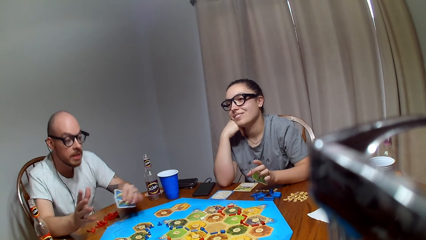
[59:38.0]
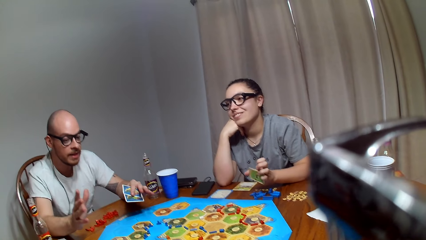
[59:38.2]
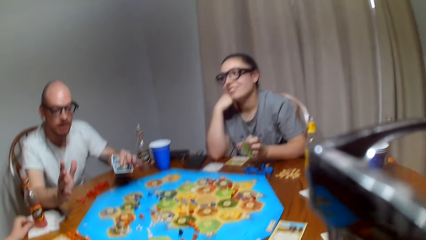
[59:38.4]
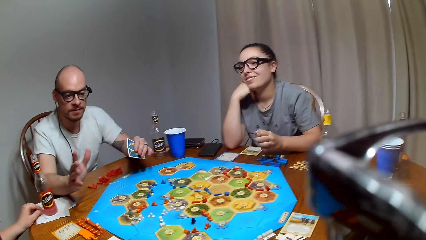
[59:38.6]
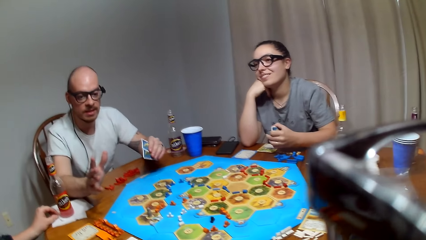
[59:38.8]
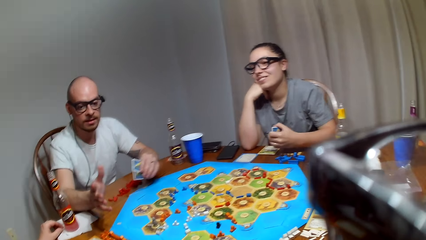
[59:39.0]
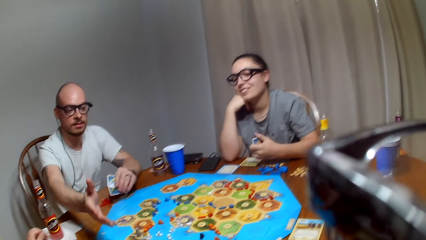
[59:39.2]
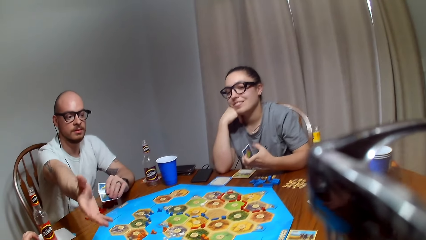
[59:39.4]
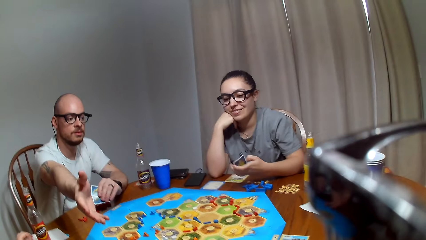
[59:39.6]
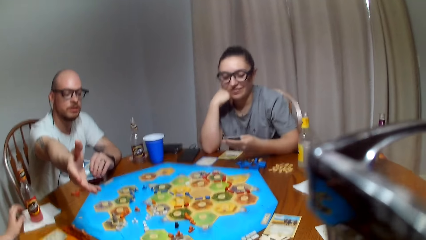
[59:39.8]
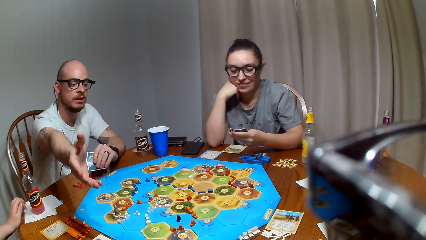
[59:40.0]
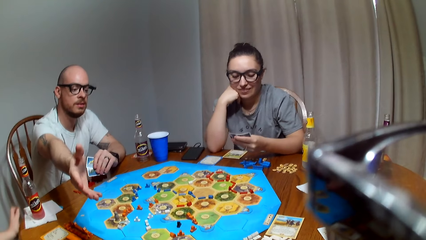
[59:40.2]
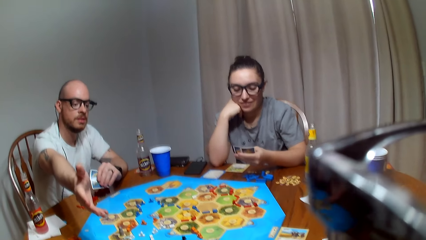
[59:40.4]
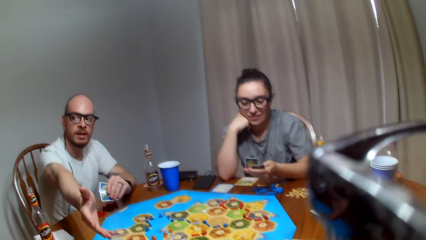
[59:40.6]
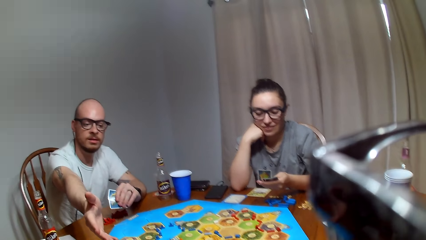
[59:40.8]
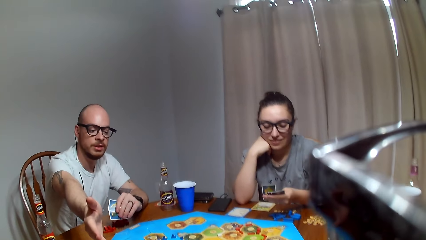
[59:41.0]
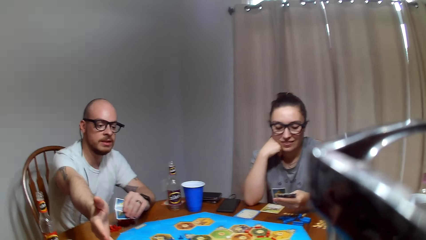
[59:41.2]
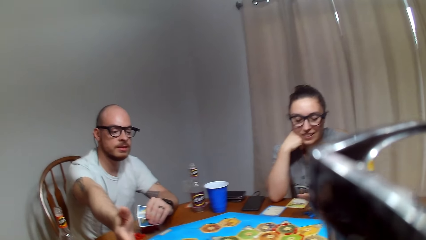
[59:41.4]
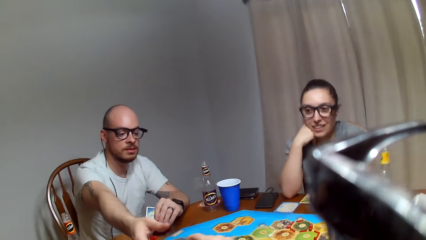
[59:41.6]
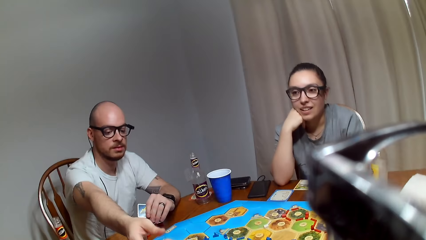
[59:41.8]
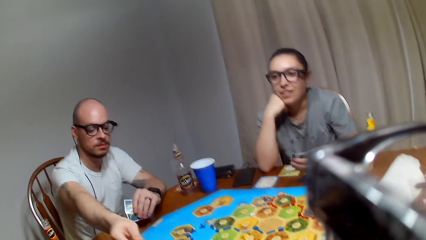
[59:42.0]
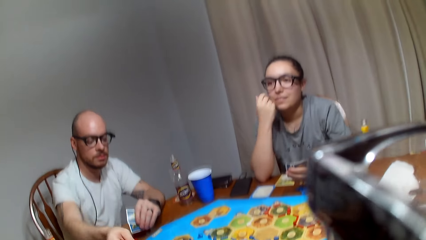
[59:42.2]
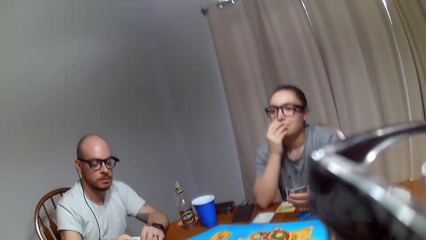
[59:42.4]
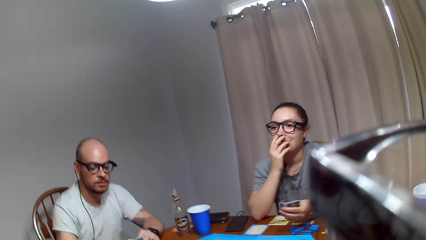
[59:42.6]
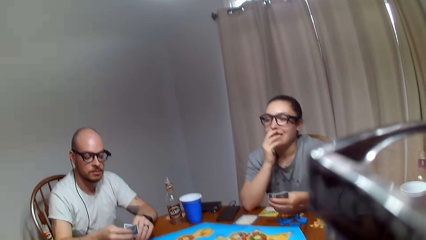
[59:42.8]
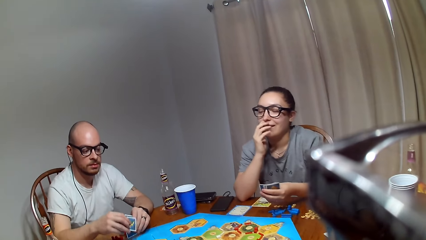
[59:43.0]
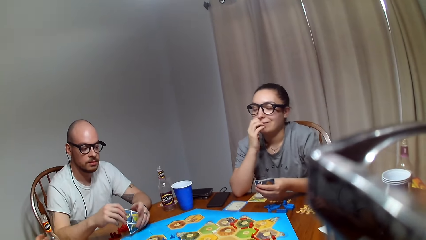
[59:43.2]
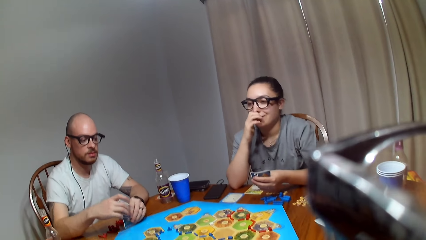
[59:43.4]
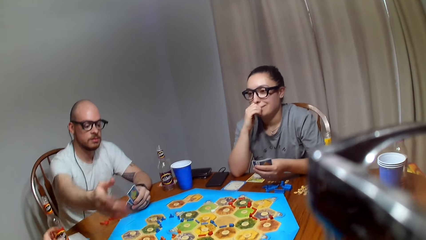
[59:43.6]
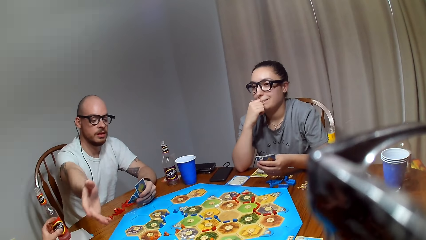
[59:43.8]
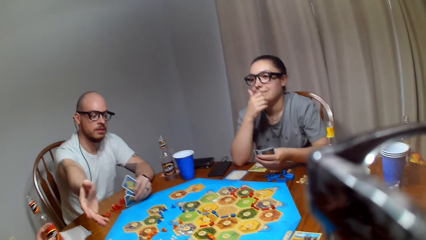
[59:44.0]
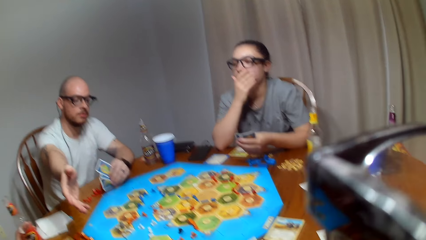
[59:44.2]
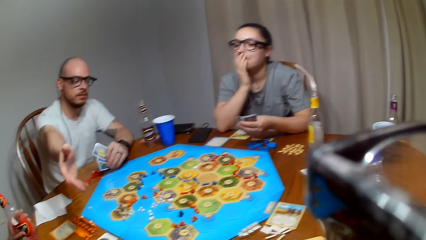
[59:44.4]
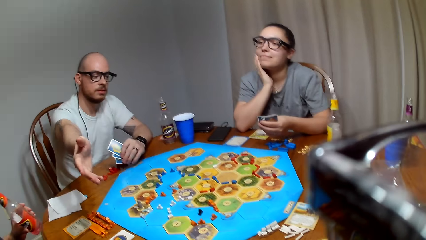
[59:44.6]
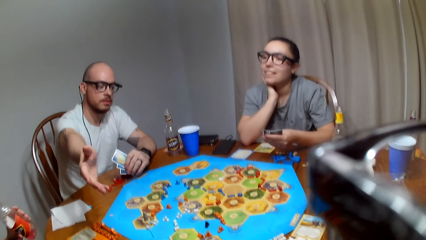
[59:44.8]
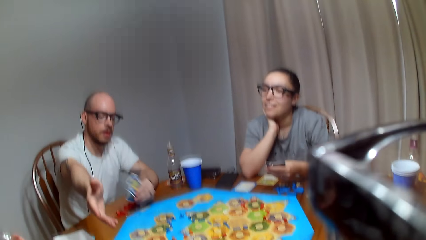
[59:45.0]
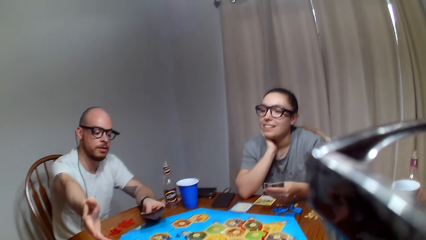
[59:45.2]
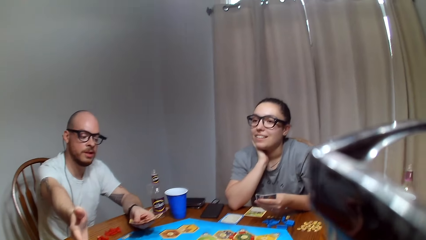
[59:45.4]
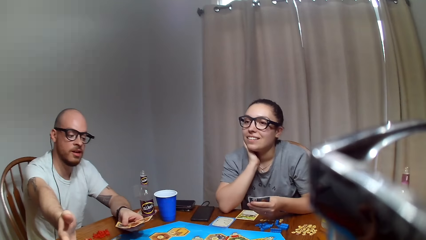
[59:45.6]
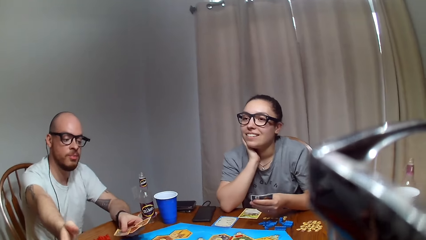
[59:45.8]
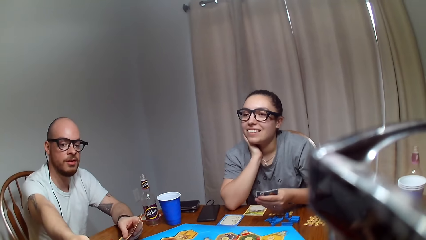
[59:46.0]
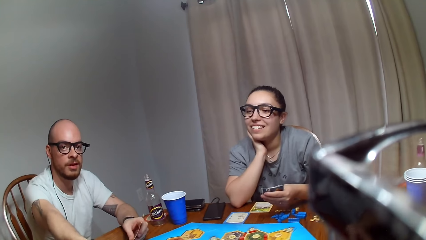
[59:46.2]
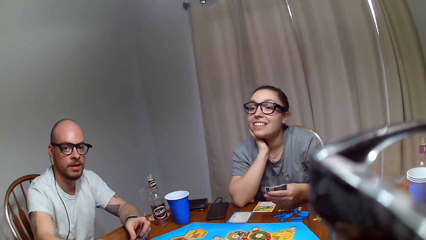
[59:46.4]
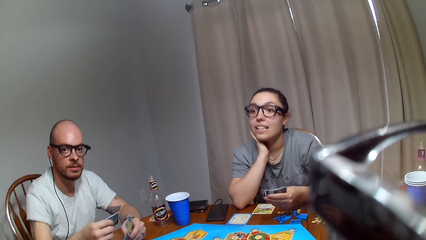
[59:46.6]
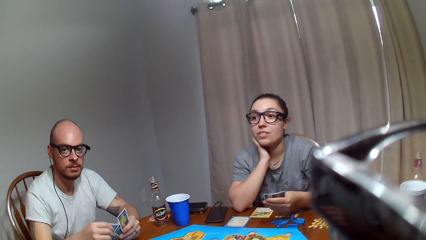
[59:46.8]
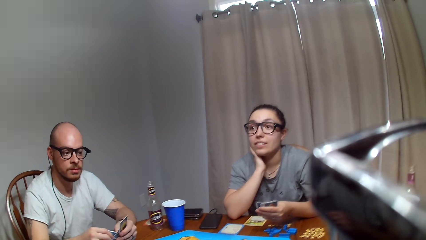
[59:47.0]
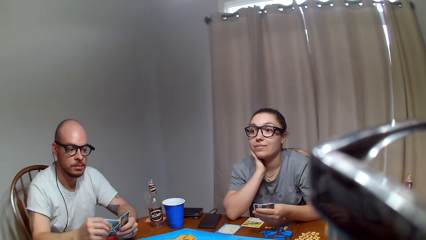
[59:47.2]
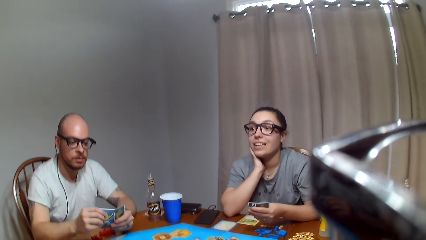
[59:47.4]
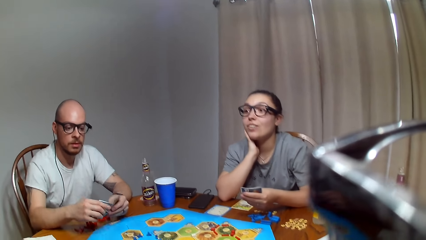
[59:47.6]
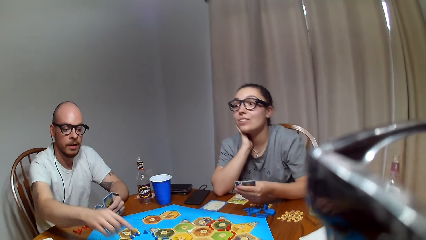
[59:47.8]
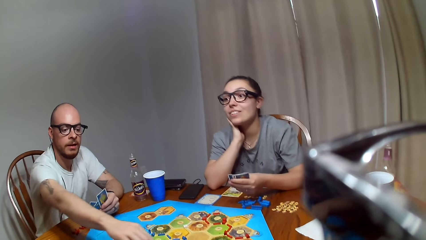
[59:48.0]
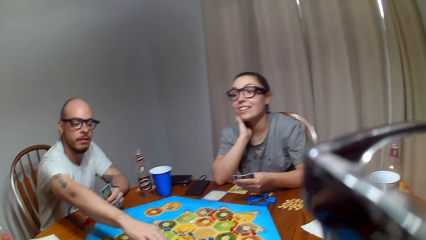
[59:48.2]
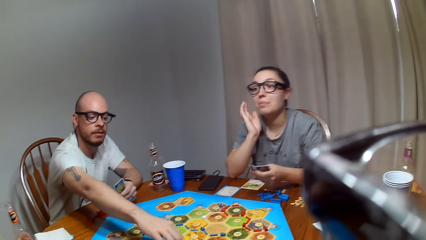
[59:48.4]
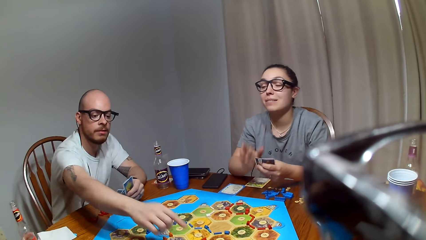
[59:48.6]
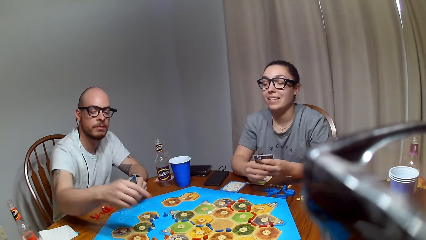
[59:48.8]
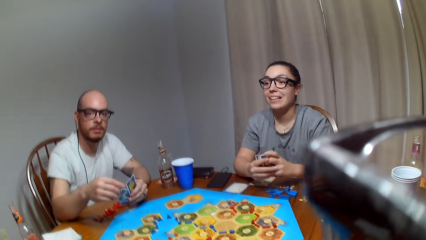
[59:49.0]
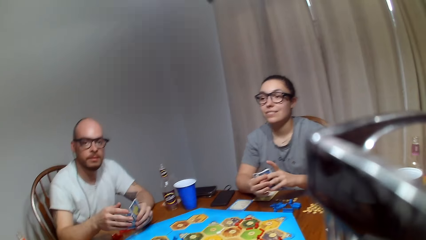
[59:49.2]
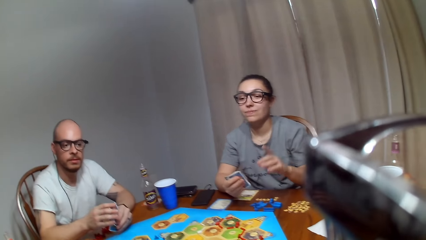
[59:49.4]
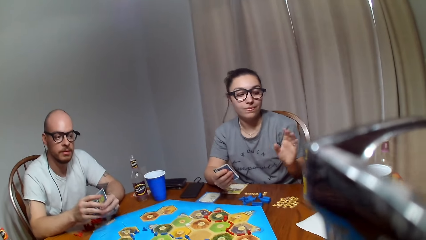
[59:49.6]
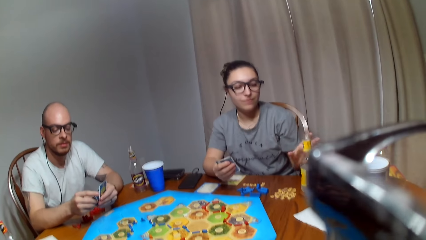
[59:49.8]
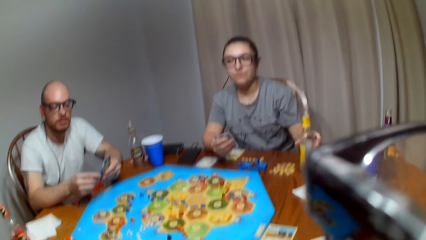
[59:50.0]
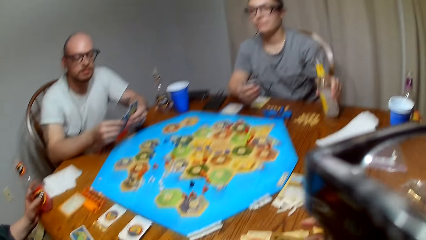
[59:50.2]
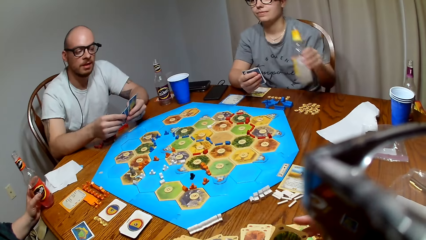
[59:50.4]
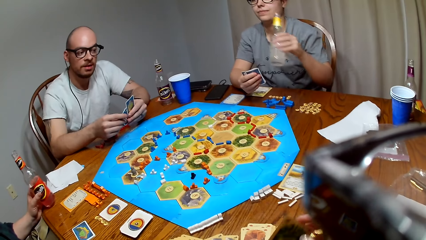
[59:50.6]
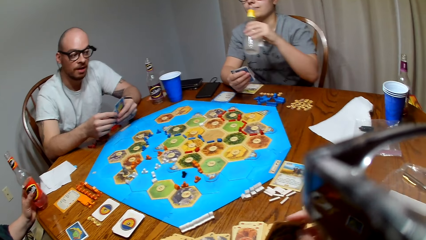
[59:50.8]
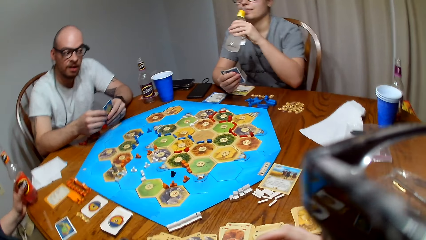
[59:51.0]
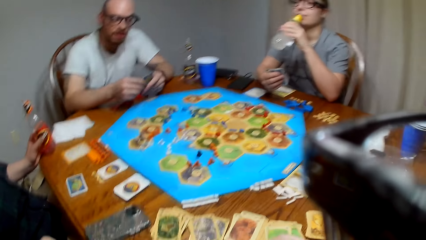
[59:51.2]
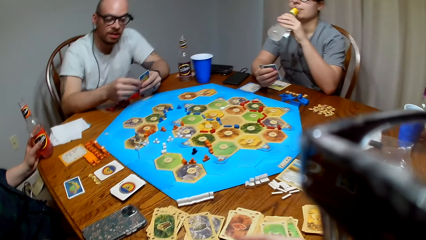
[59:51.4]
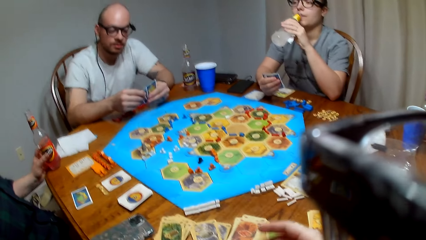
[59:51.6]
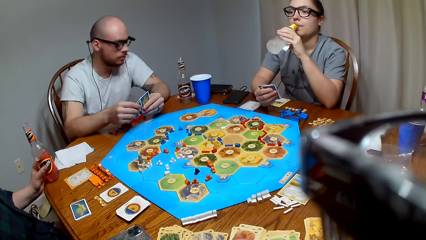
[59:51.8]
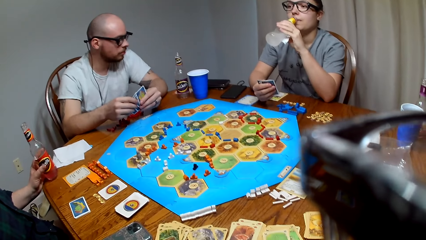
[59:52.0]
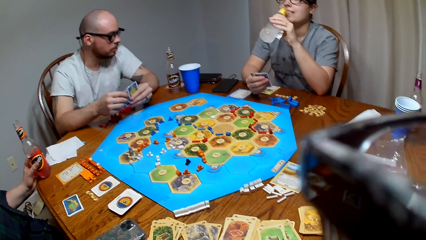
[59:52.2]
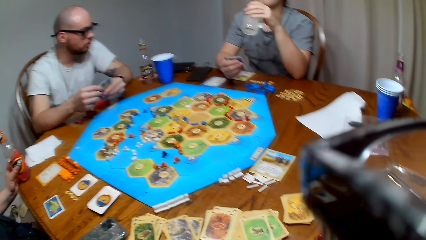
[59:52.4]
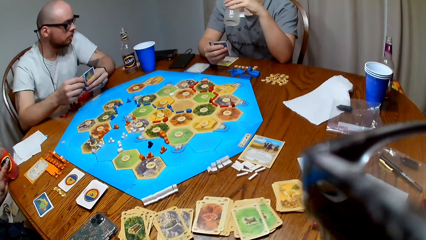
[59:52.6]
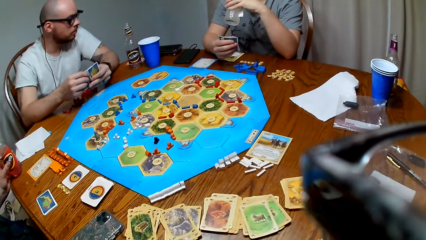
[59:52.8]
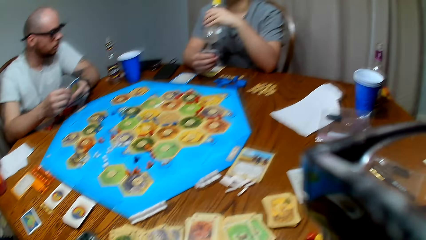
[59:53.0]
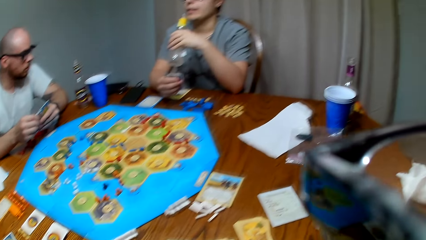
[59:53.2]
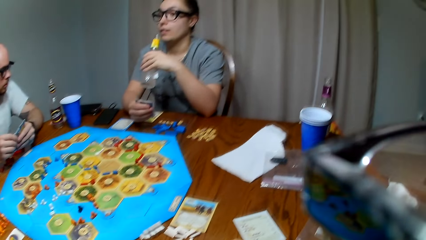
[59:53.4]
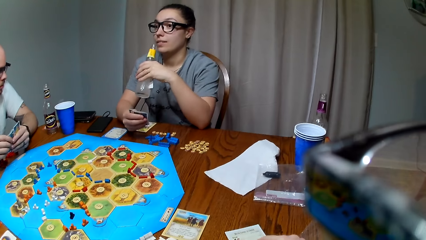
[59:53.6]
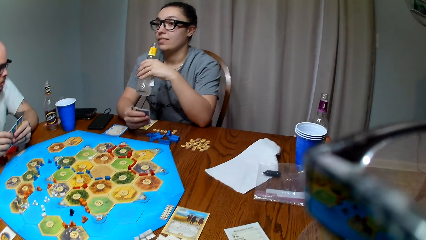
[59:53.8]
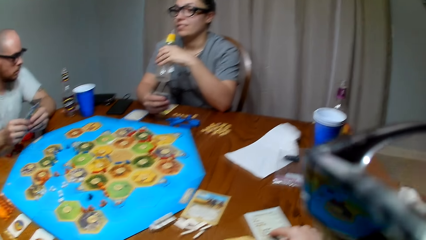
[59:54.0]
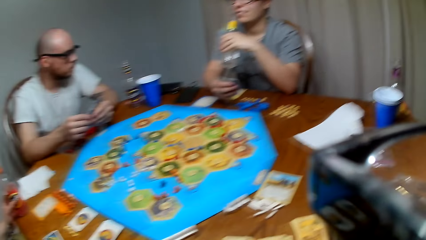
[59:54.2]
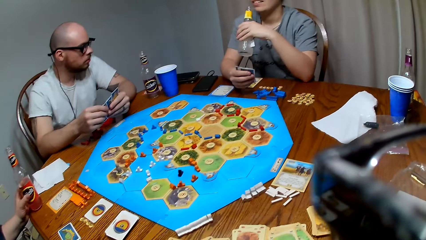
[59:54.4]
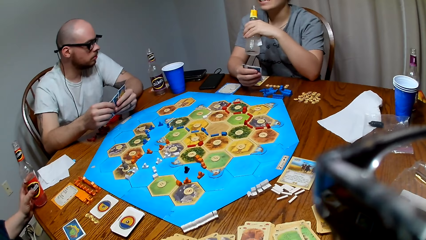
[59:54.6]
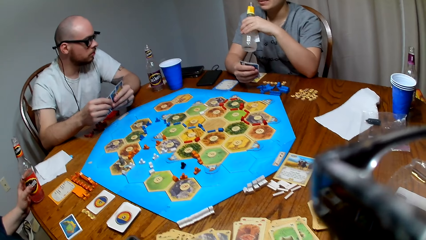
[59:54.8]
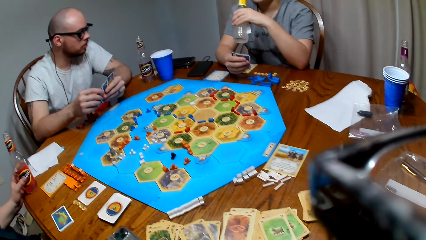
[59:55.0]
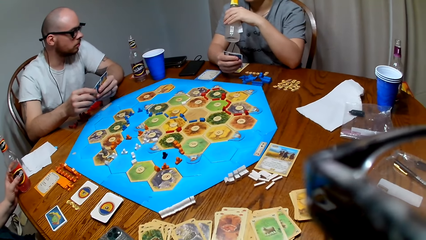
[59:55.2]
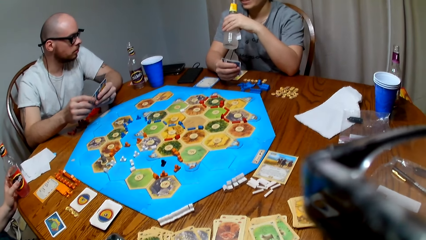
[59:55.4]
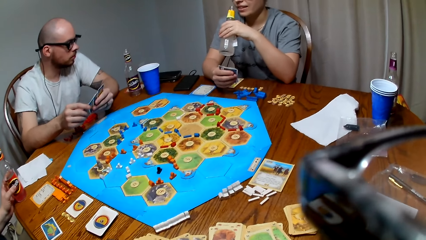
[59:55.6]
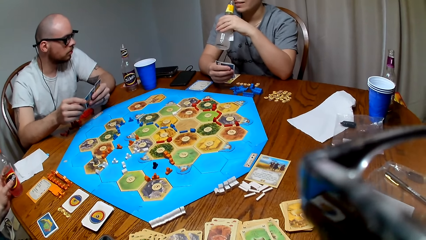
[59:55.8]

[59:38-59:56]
A person straightens his hand. The camera wearer gives cards from a man. They give the man a card. The man holds the cards on the left hand. He holds the card on the left hand. A lady picks a drink from the table. The camera wearer gives the man a card. They give cards from the man. The man holds the card on the left hand. Another lady takes a juice bottle on the table. The man shuffles the cards. The other lady drinks the juice. She takes the drink.
